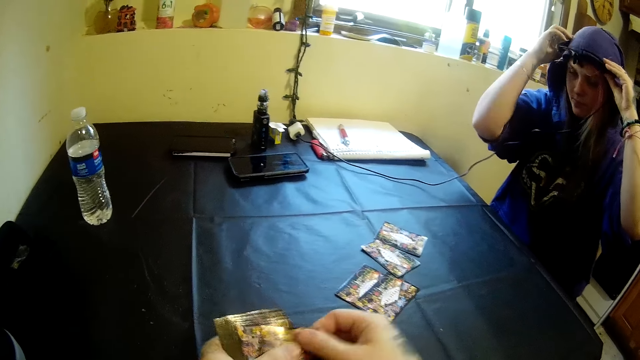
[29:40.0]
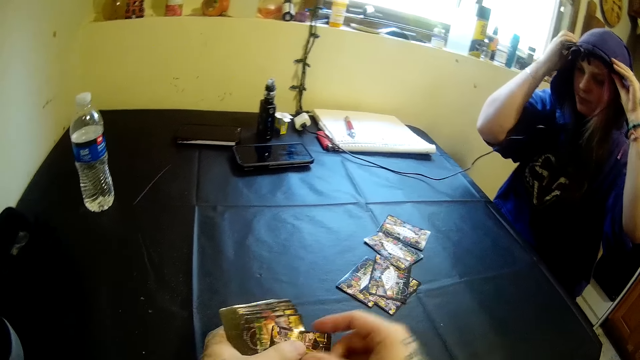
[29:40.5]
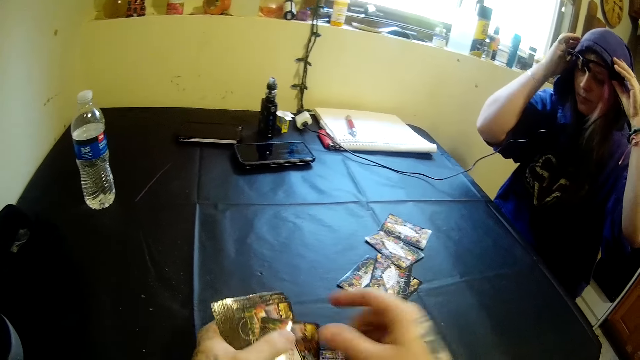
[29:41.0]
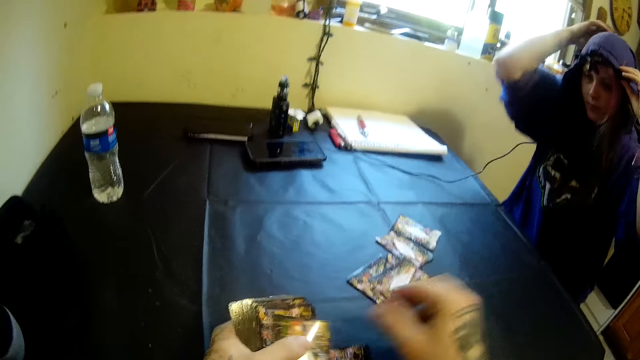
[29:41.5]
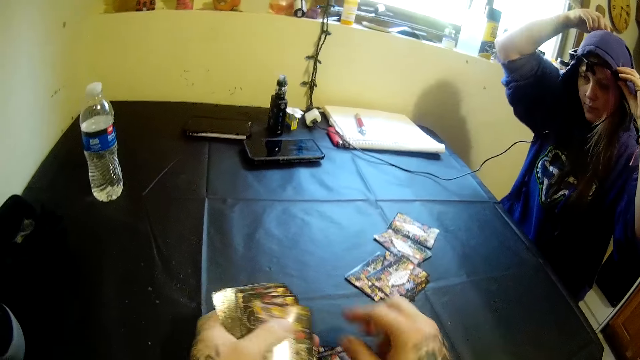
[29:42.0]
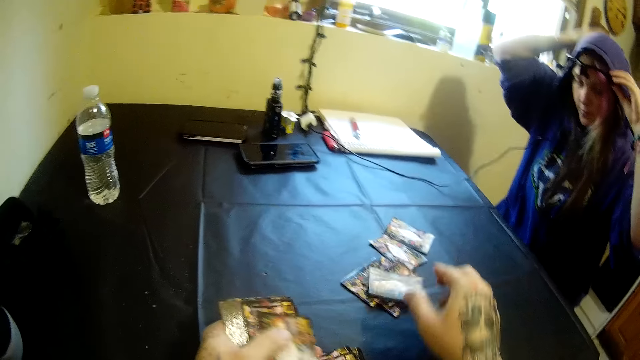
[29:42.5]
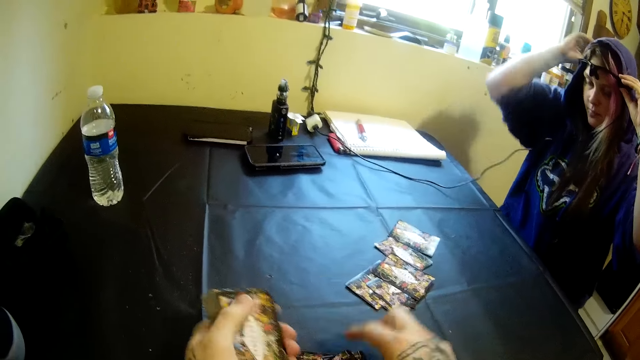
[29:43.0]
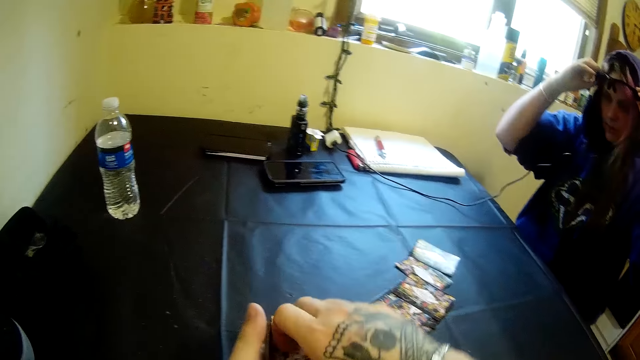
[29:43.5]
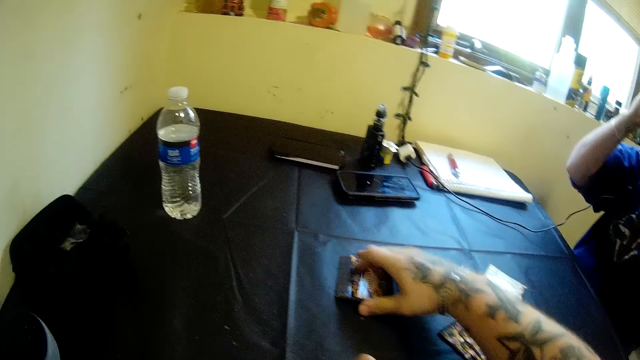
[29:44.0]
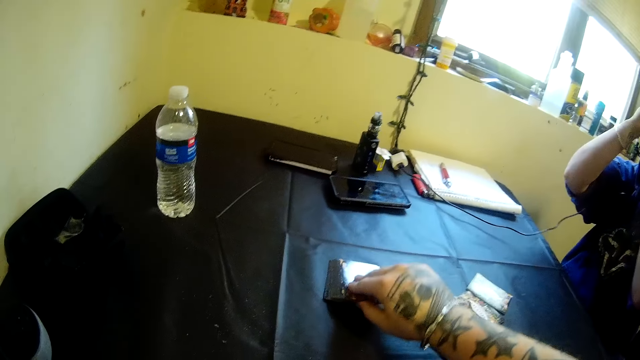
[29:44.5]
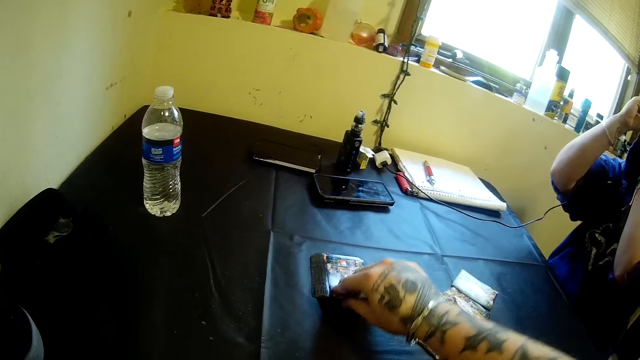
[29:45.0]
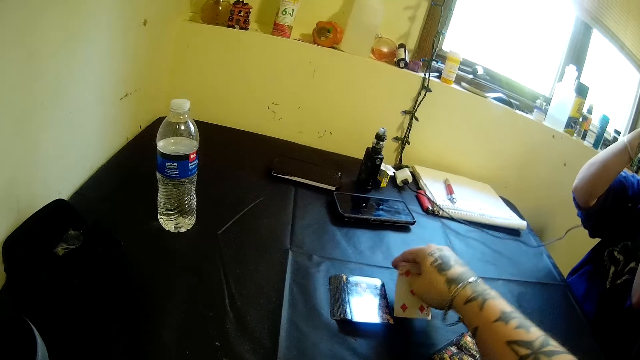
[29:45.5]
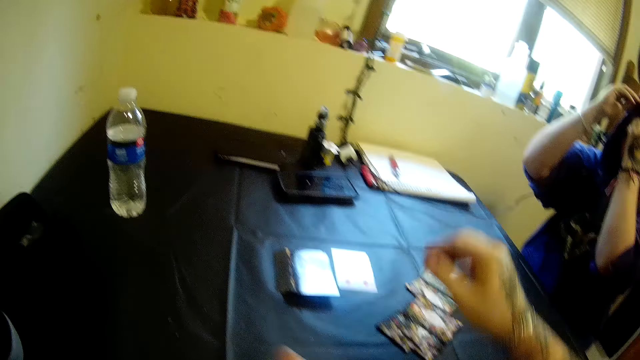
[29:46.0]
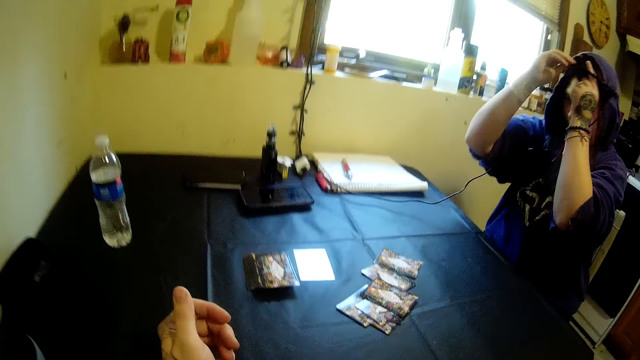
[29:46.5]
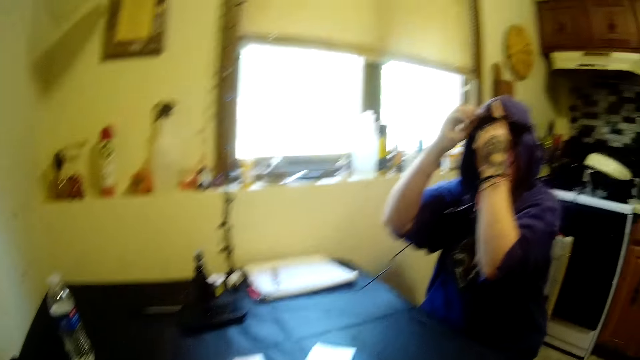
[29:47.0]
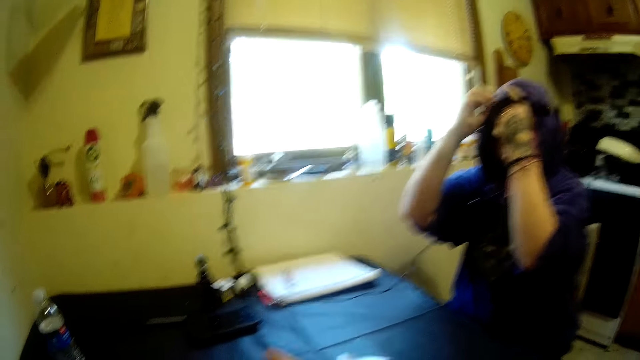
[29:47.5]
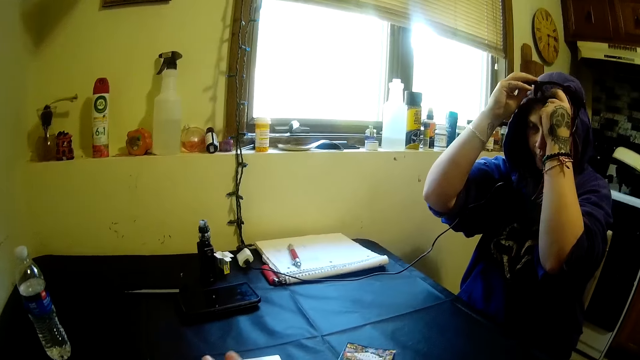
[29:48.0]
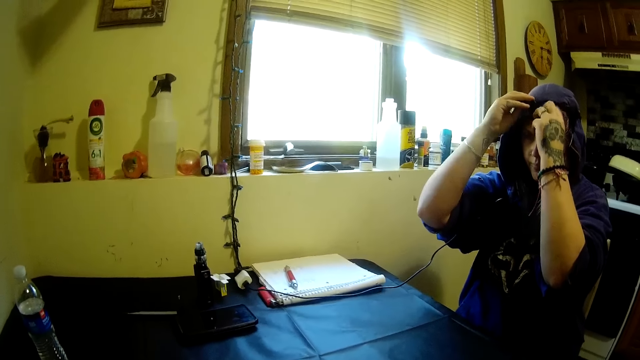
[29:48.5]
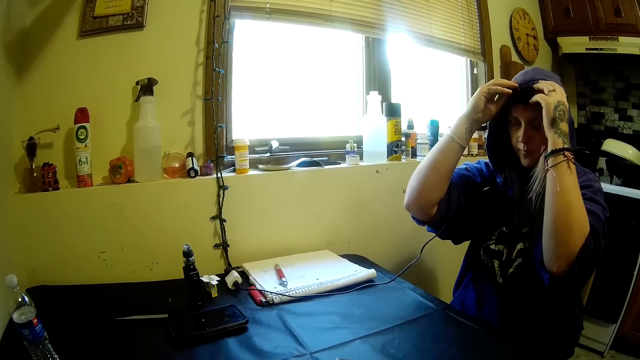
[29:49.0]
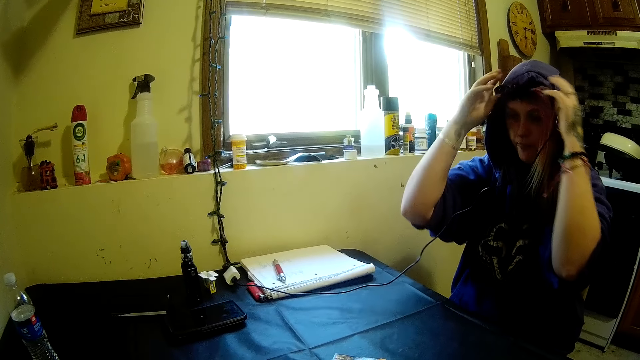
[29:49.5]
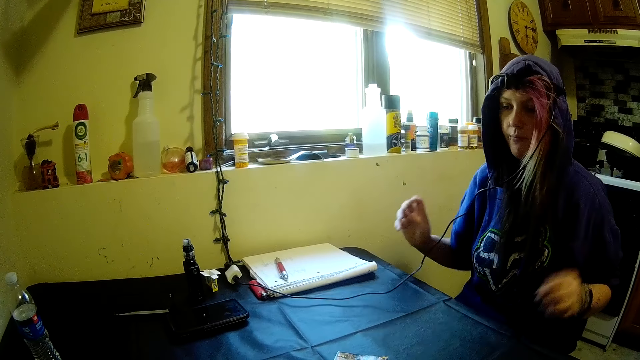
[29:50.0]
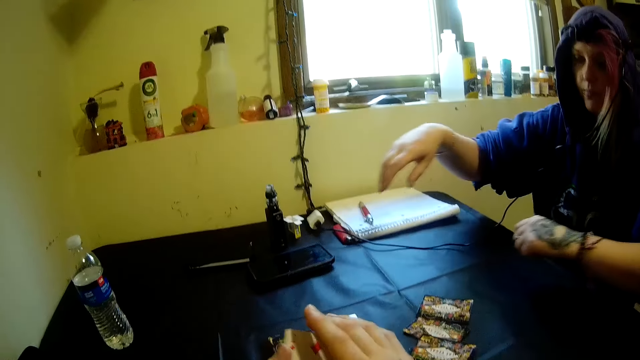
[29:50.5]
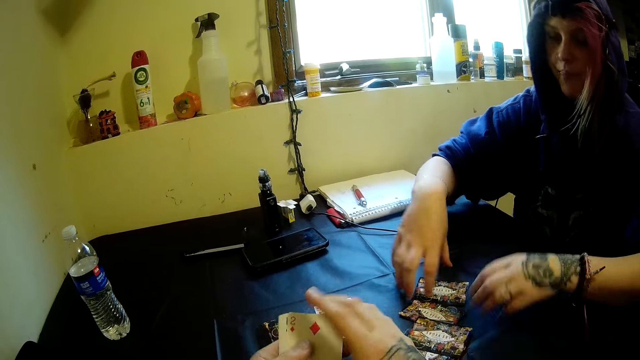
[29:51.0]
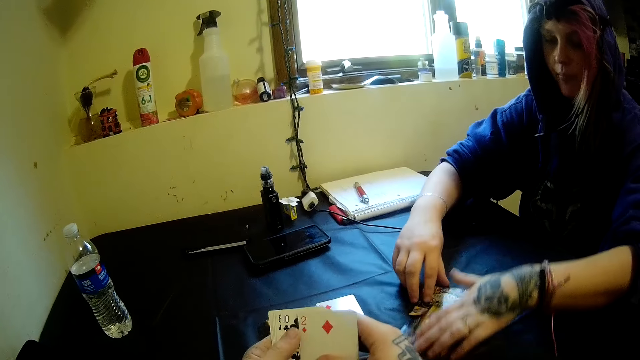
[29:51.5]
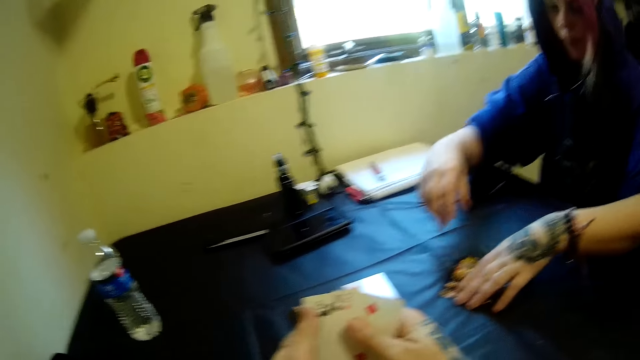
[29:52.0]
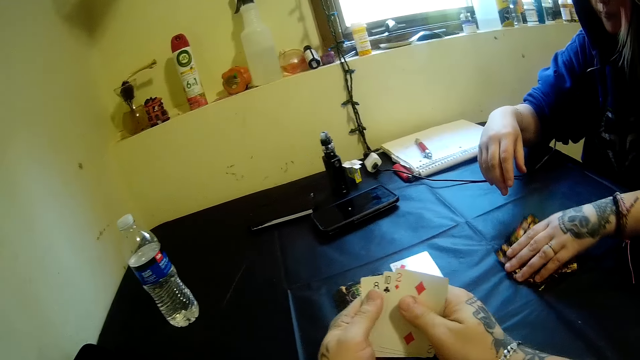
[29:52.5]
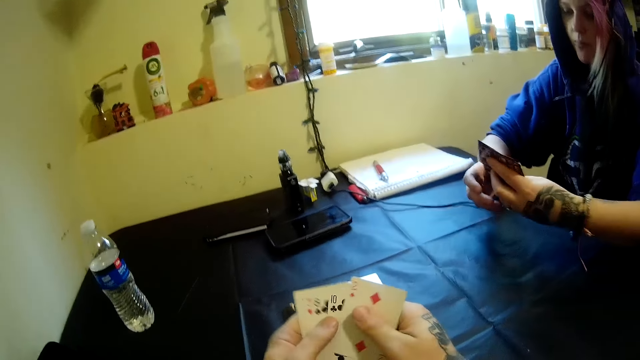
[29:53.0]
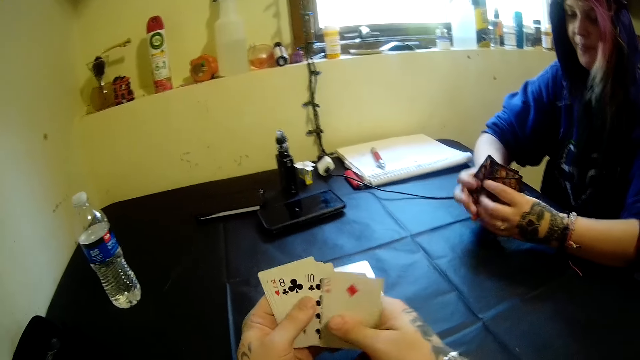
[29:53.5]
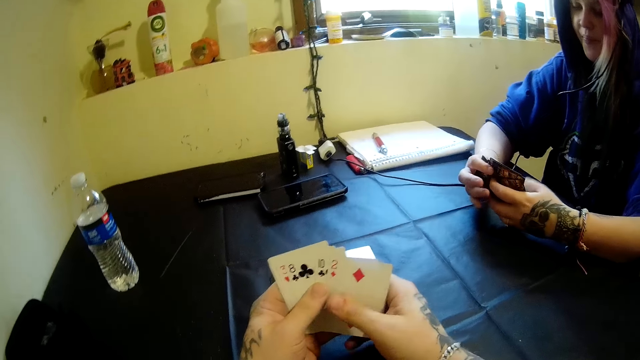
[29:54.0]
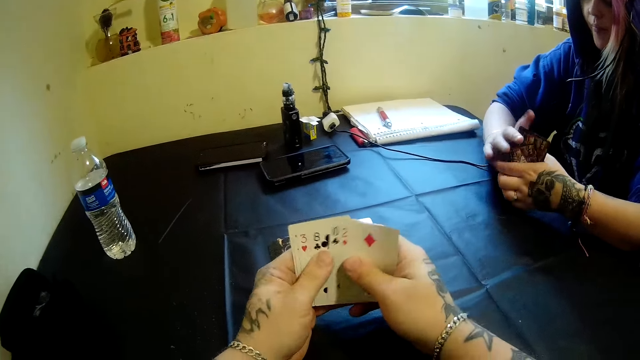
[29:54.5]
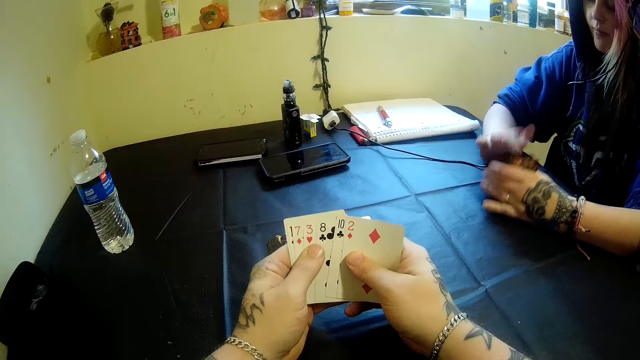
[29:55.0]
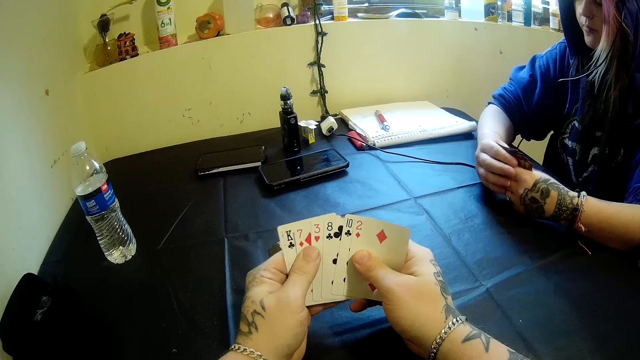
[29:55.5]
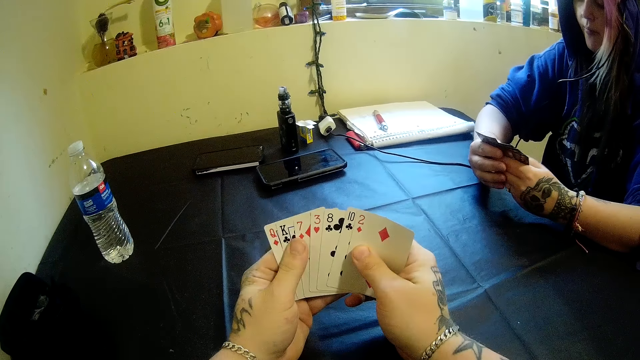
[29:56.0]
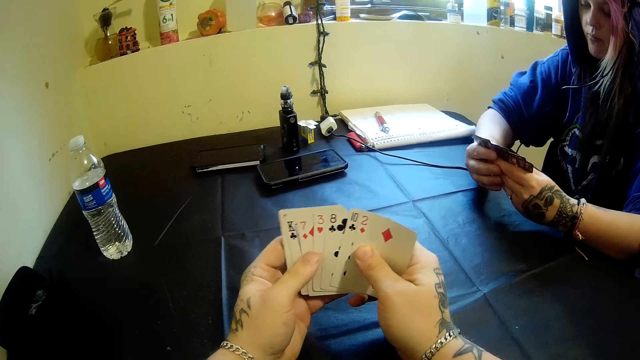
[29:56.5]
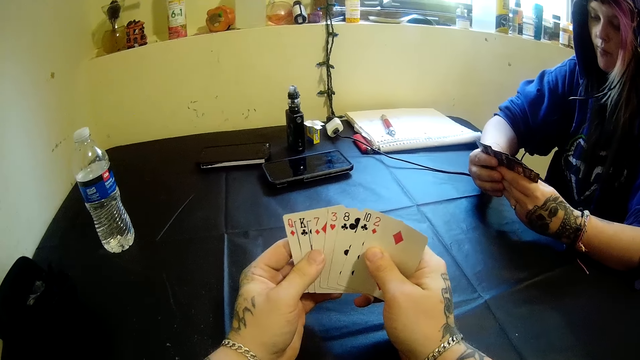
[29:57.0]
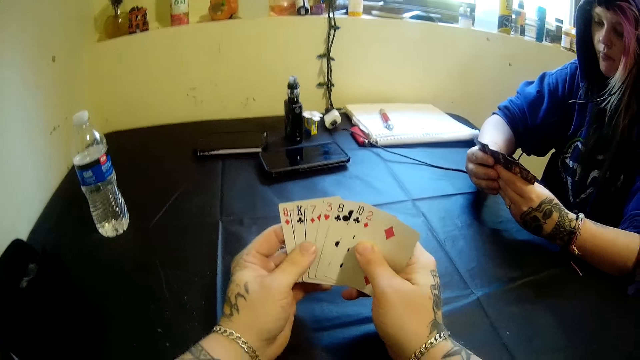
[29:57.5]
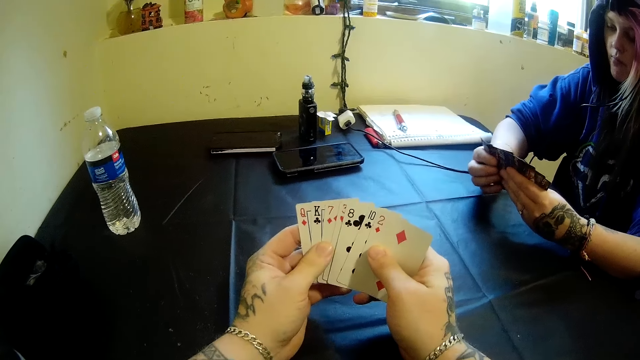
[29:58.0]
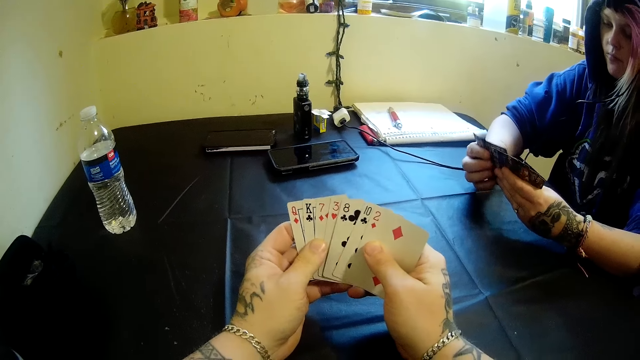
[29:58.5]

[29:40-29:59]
The camera wearer drops the playing card on the table. He pulls the playing card and drops the playing card on the table. He pulls the playing card from the hand and drops the playing card on the table. He pulls the playing card from the hand and drops the playing card on the table. He pulls the playing card from the hand and drops the playing card on the table. He pulls the playing card from the hand and drops the playing card on the table. He pulls the playing card from the hand and drops the playing card on the table. He pulls the playing card from the hand and drops the card on the table. He holds the playing cards with both hands and lifts the playing cards with one hand. He moves one of the cards on the table. He drops the playing card on the table and pulls one card from the table. He drops a card in his hands on the table. He drops one hand and looks around. A woman picks up some cards on the table with her hands. The camera wearer holds the playing card. He shuffles the cards in his hands. The woman touches the playing cards. The camera wearer looks at the playing cards while moving them with both hands. The woman adjusts the cards in her hands.
